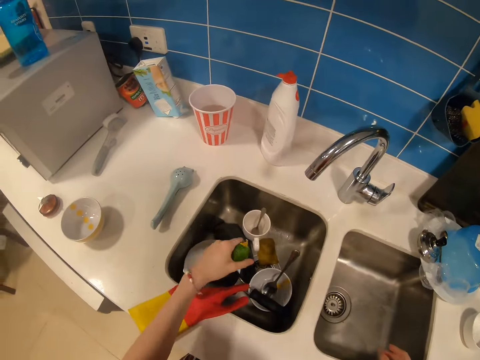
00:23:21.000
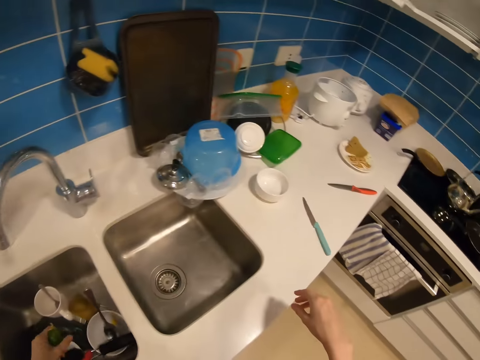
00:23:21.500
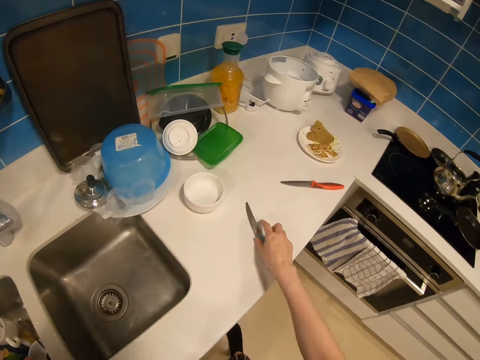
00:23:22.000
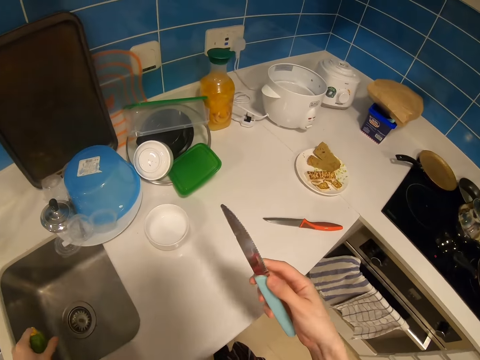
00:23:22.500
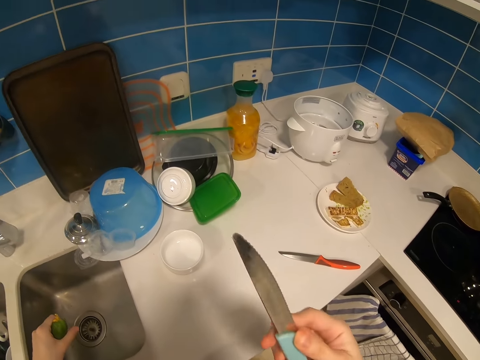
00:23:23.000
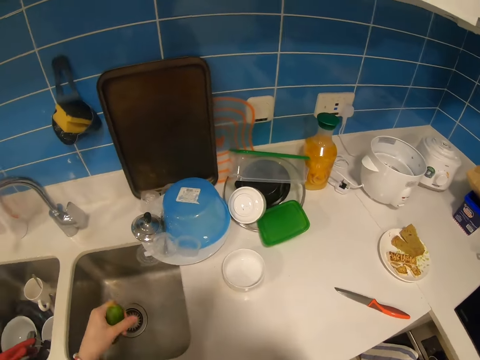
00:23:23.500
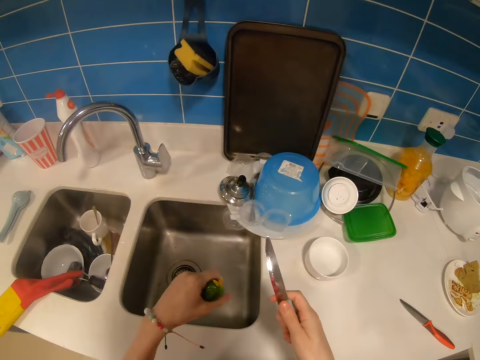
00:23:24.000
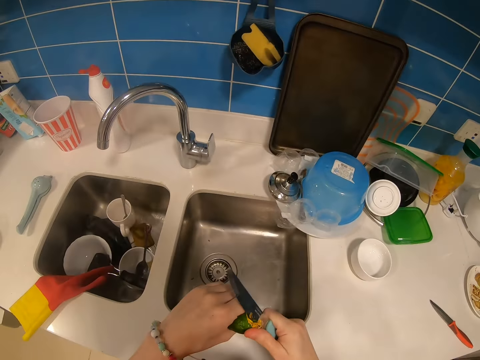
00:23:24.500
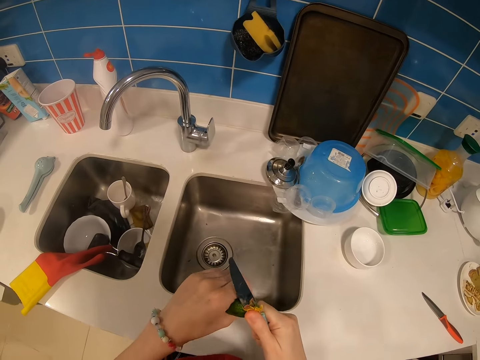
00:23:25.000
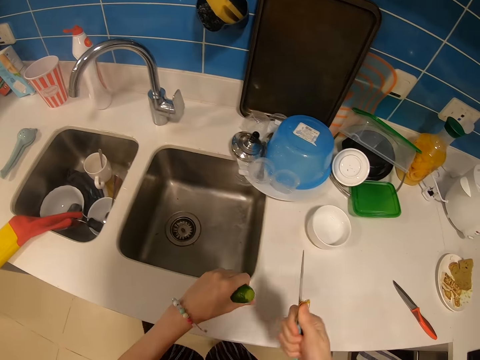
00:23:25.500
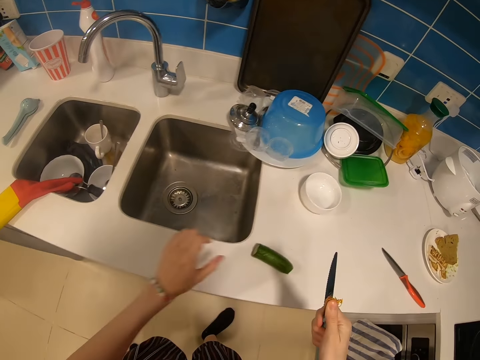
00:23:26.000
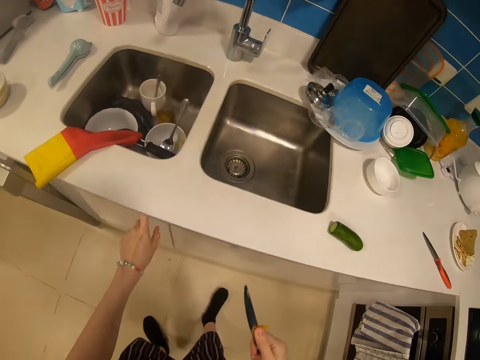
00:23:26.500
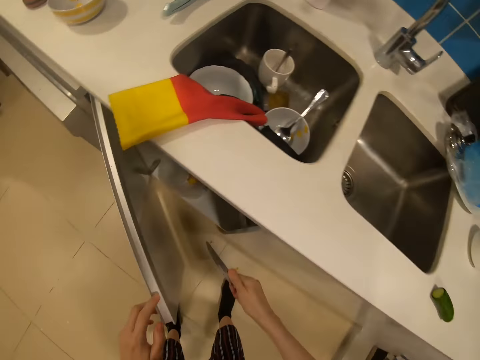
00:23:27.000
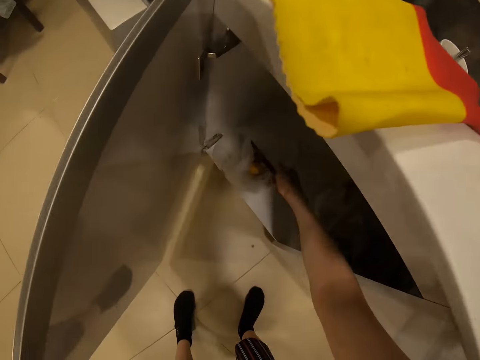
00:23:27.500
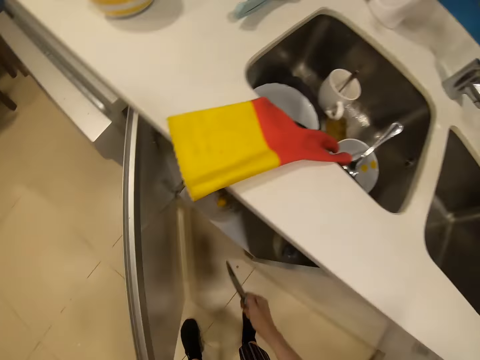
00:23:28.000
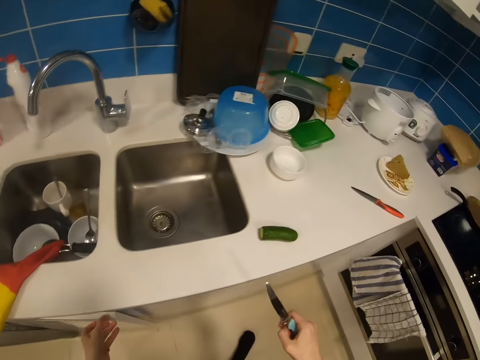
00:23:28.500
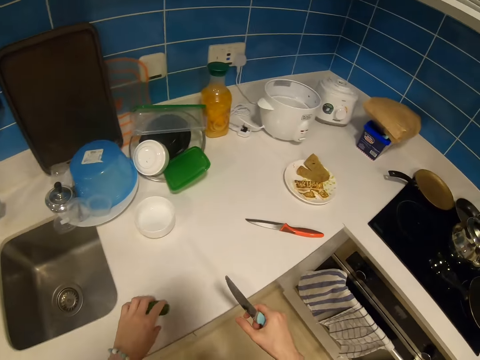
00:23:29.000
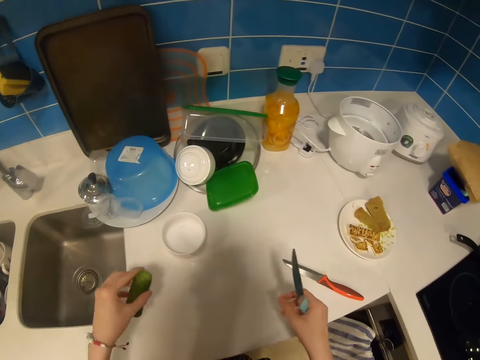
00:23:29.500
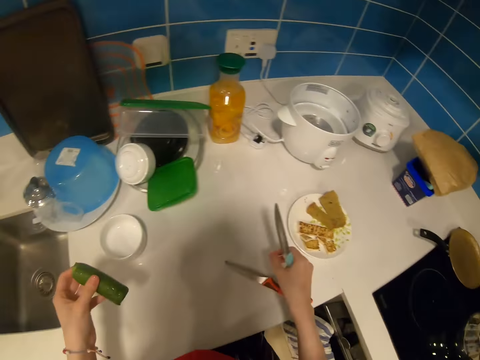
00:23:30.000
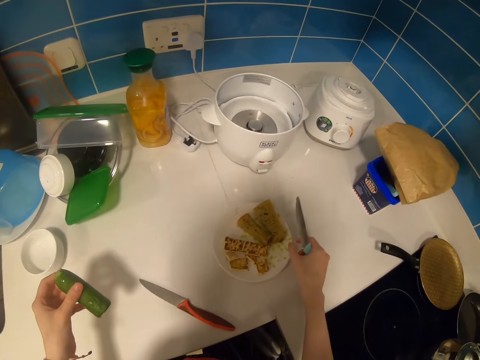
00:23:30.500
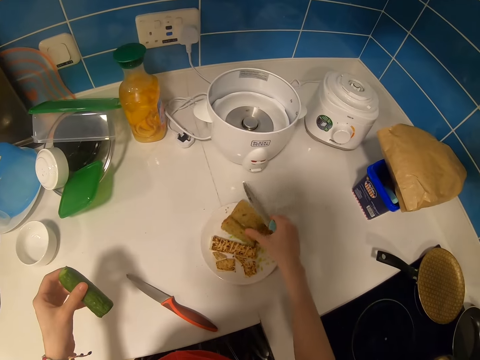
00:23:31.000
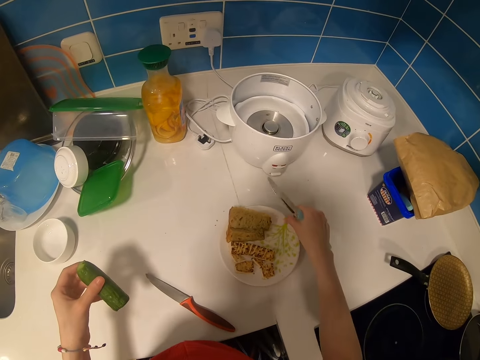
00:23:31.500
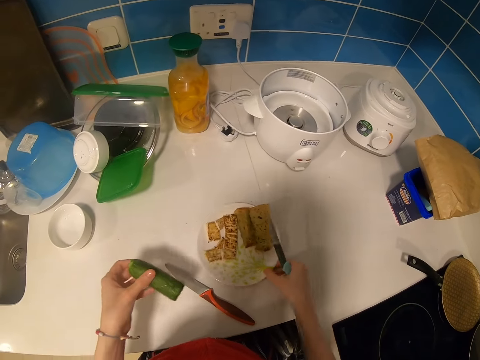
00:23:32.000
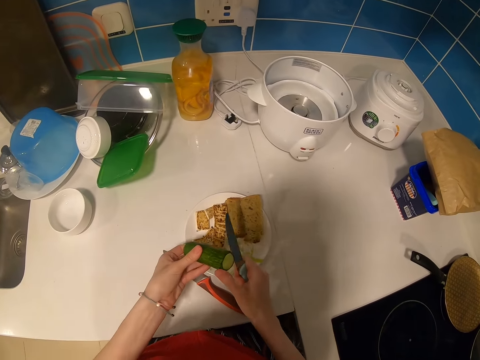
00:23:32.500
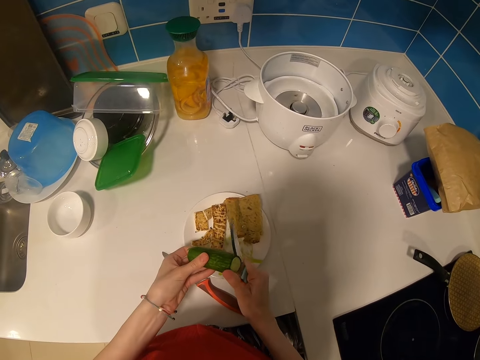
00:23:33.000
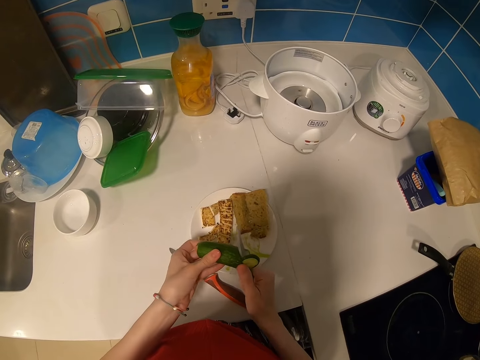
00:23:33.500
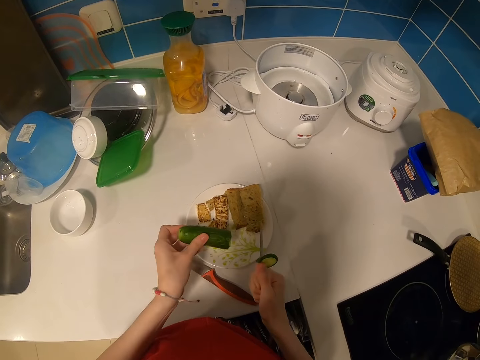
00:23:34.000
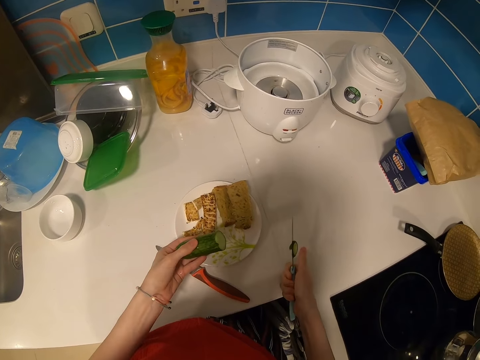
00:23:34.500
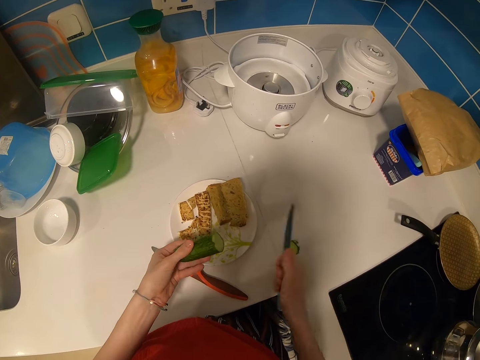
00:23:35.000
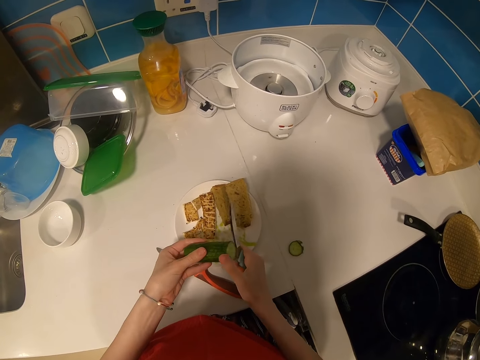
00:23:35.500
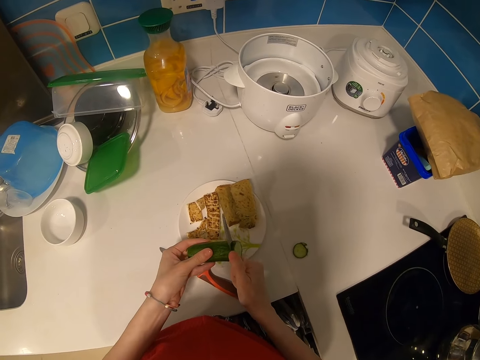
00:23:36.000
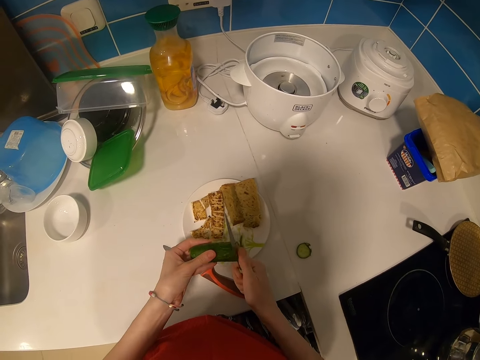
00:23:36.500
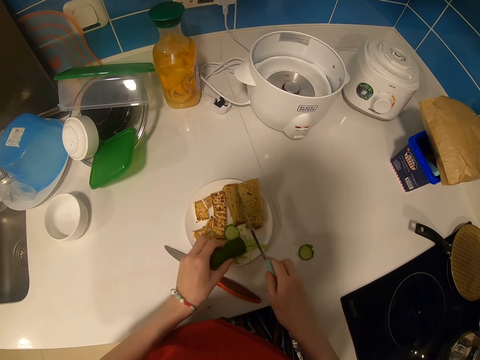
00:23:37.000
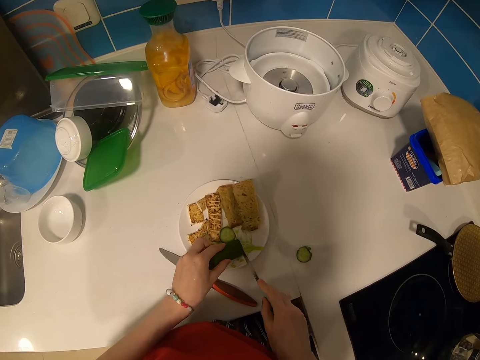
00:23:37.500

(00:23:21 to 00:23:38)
The camera wearer shakes his hand. He picks up the knife from the table. He cuts the cucumber with the knife. He puts the cucumber on the table. He opens the kitchen cabinet. He puts a piece of cucumber in the dustbin. He picks up something. He holds the cucumber and picks up the cucumber from the cabinet. He holds the plate and moves the food on the plate. He cuts the cucumber with the knife.

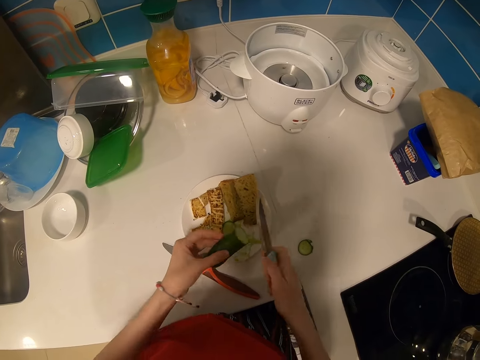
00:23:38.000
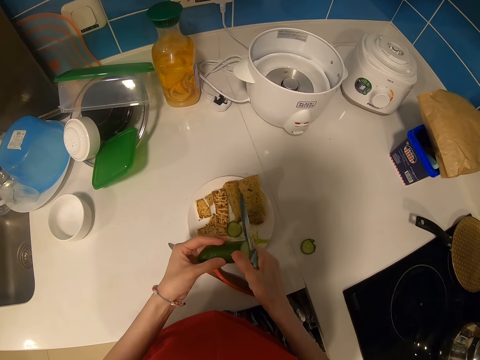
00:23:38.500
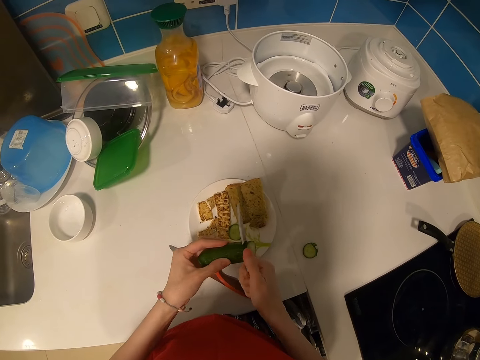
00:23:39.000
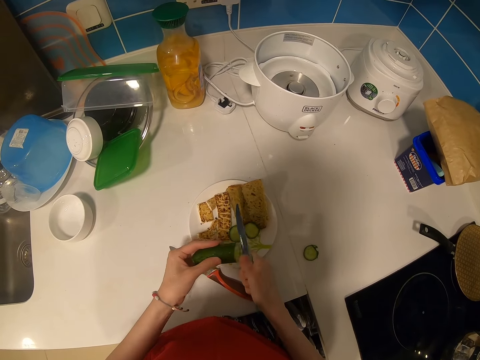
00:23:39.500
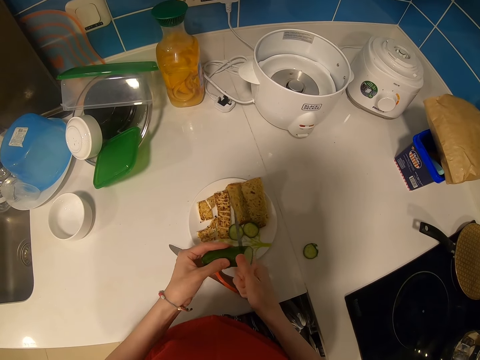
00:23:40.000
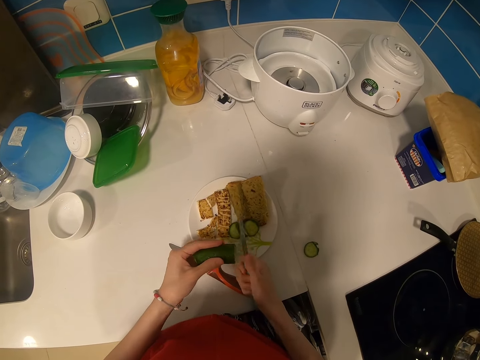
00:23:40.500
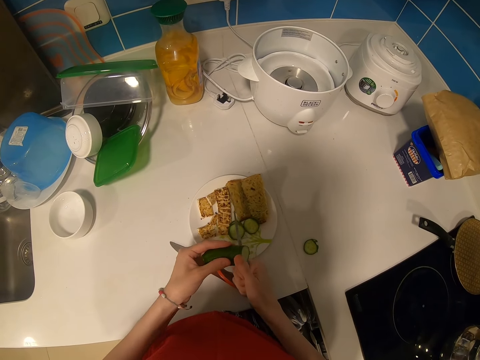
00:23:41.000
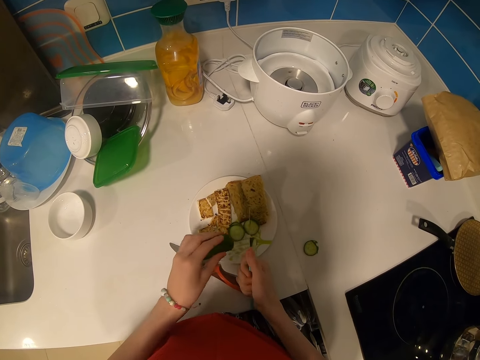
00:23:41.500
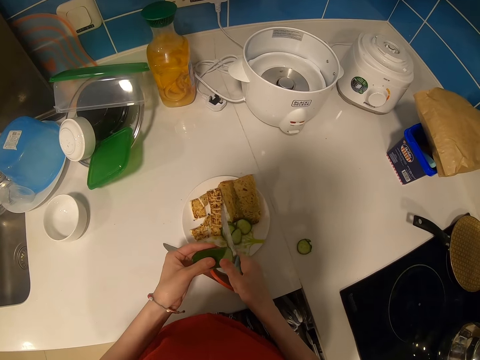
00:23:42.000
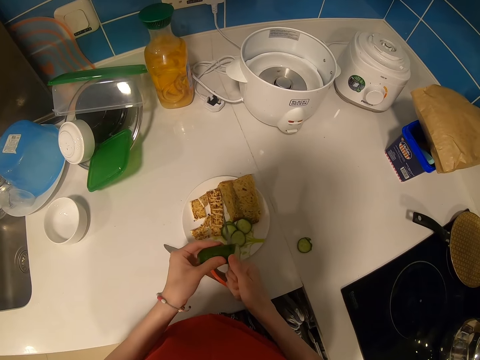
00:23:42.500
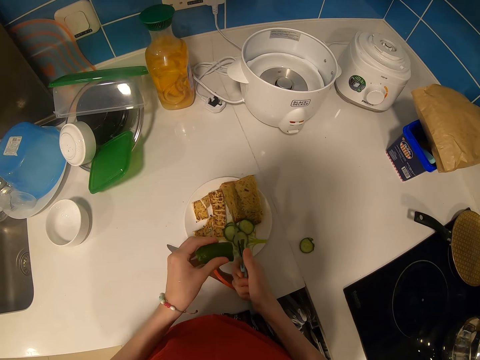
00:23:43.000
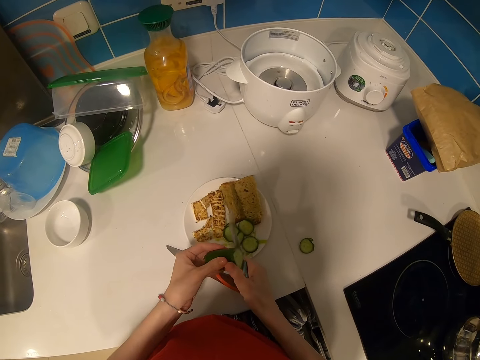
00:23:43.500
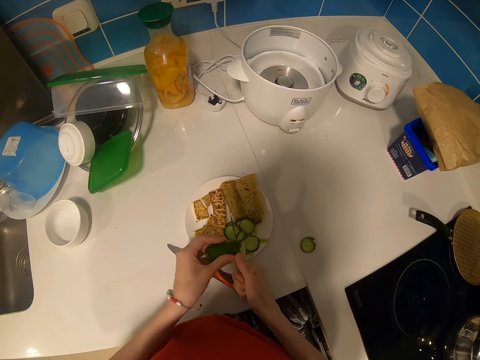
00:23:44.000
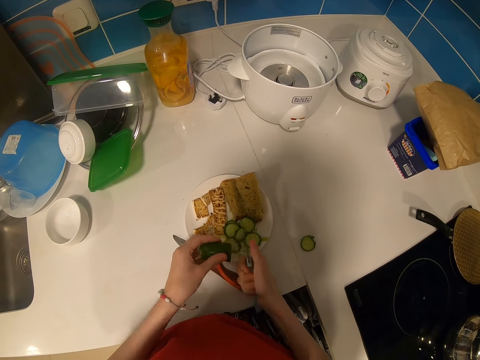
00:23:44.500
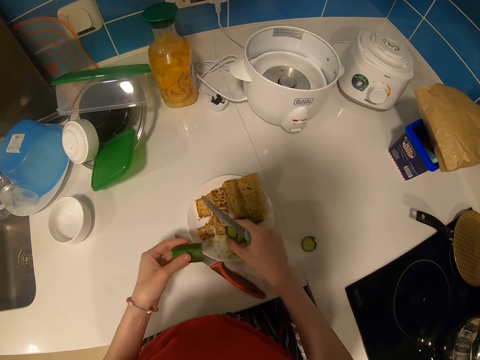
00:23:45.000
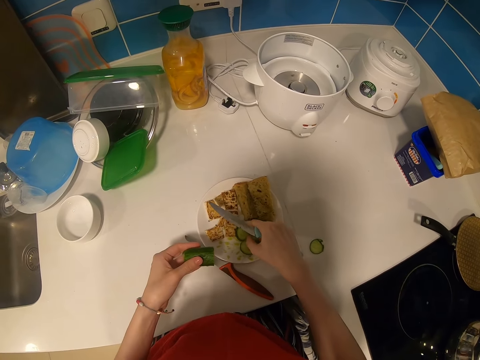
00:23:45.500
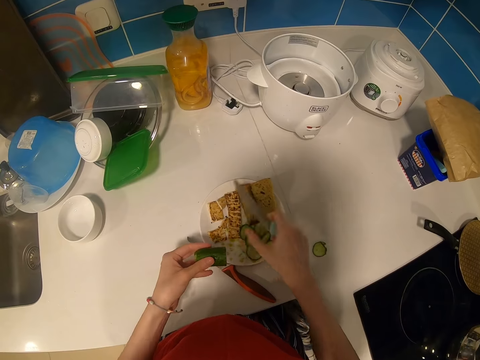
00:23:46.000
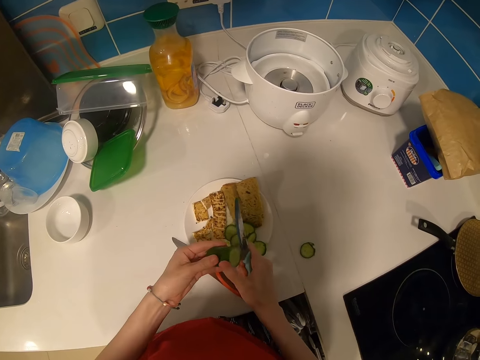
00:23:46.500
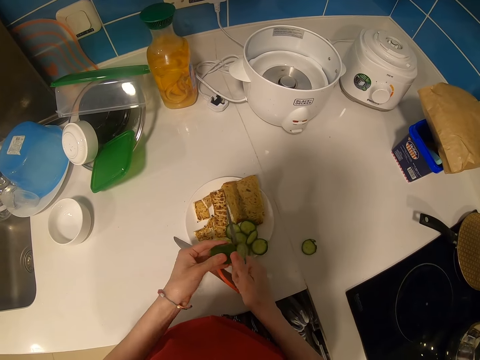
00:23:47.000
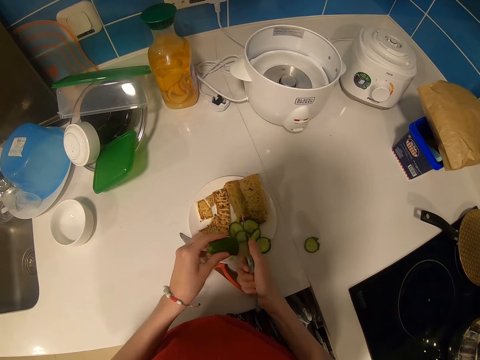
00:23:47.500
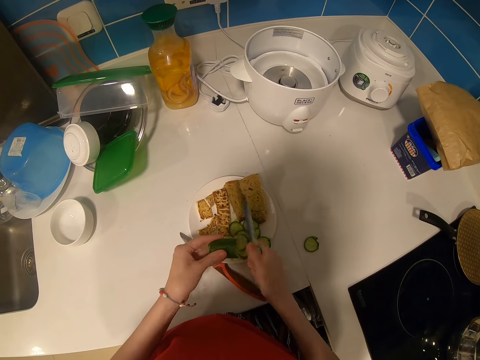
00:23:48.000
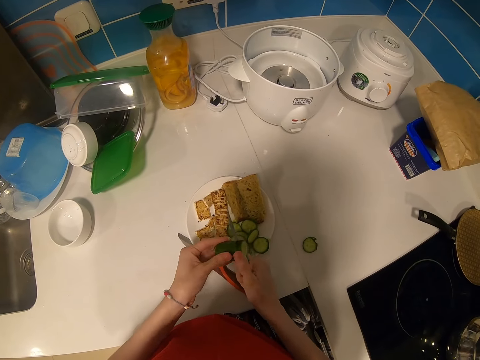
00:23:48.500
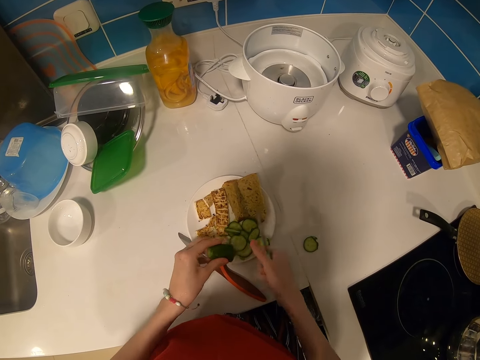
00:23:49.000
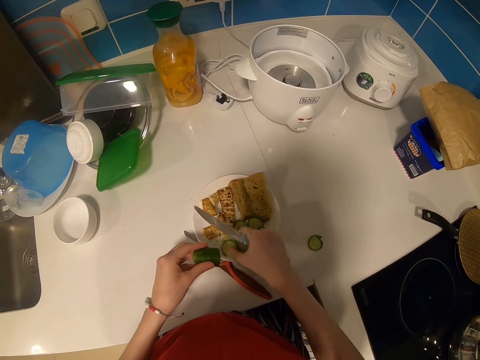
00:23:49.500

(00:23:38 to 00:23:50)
The camera wearer arranges the cucumber. They cut the cucumber.
